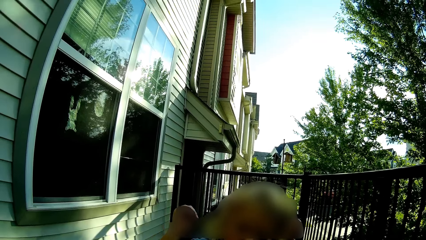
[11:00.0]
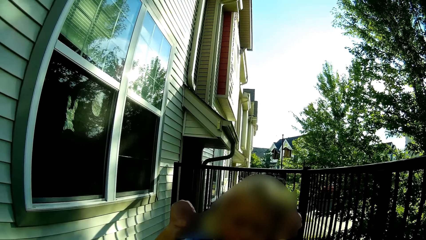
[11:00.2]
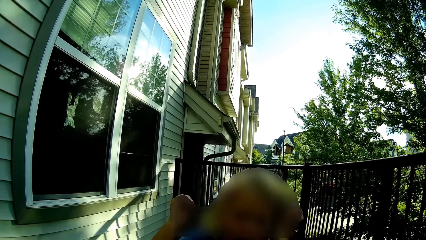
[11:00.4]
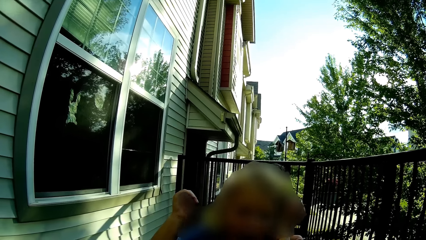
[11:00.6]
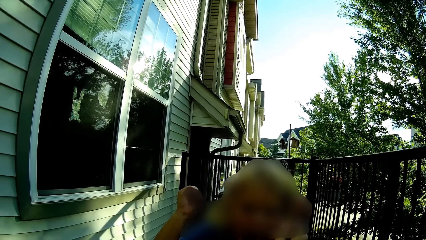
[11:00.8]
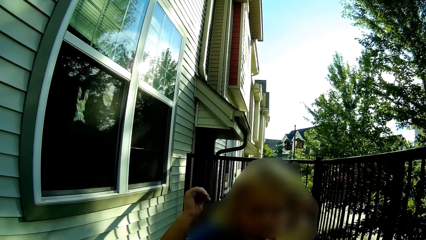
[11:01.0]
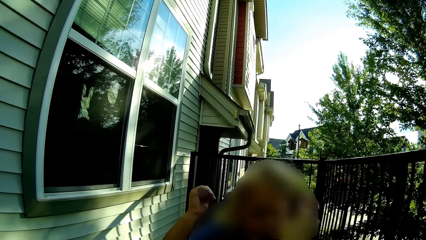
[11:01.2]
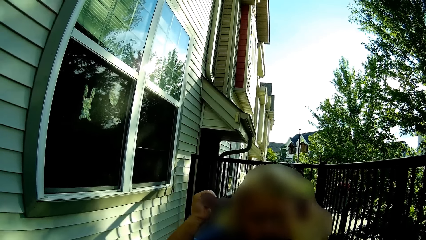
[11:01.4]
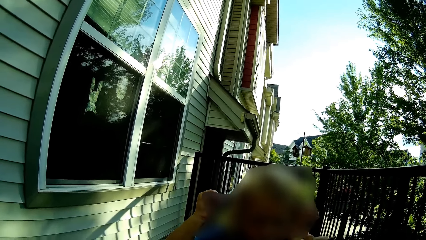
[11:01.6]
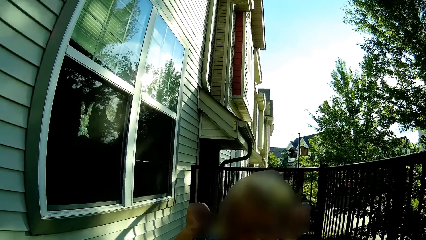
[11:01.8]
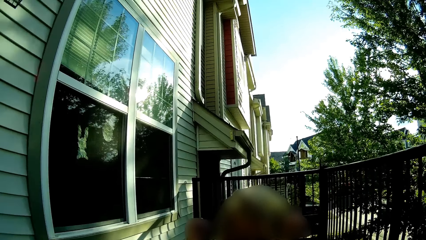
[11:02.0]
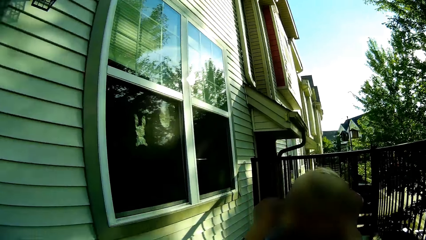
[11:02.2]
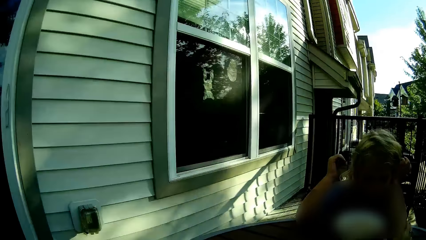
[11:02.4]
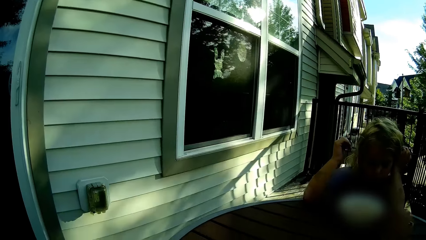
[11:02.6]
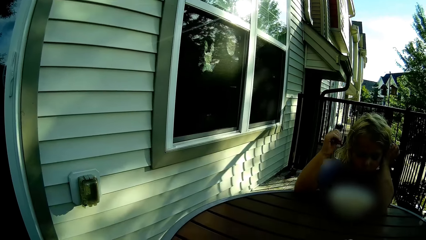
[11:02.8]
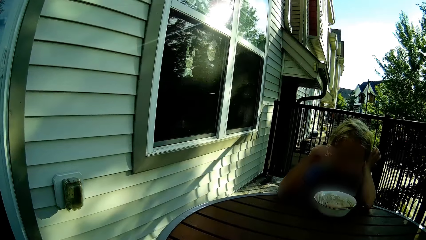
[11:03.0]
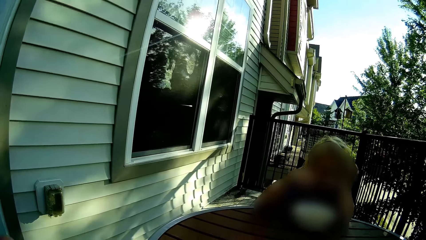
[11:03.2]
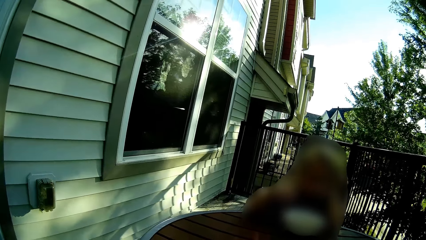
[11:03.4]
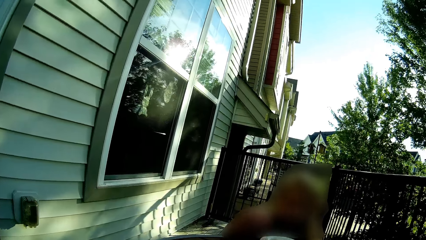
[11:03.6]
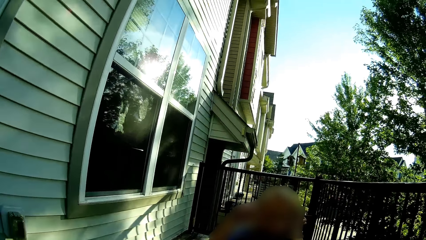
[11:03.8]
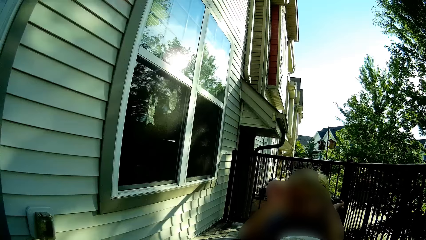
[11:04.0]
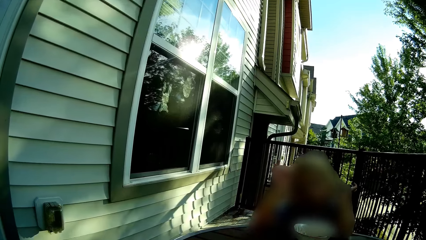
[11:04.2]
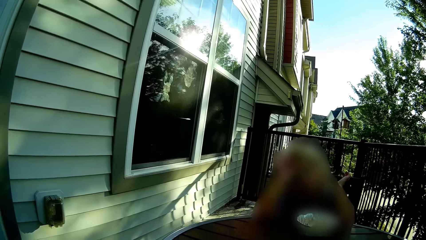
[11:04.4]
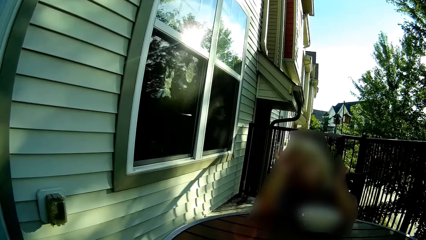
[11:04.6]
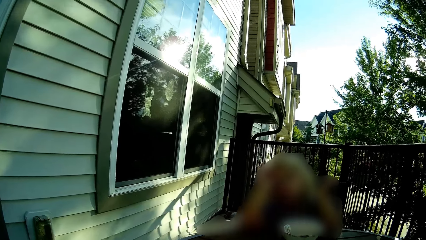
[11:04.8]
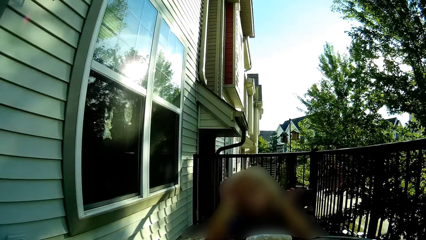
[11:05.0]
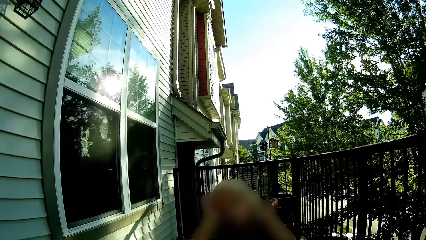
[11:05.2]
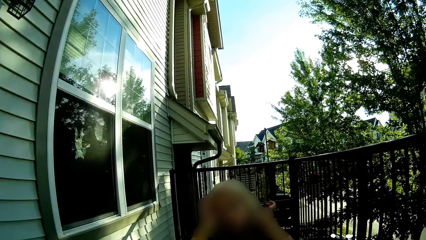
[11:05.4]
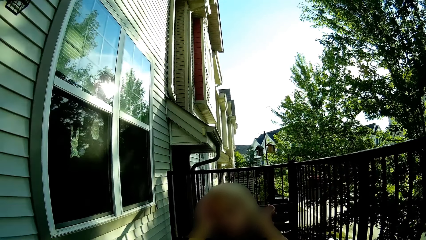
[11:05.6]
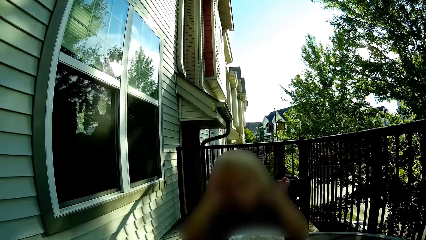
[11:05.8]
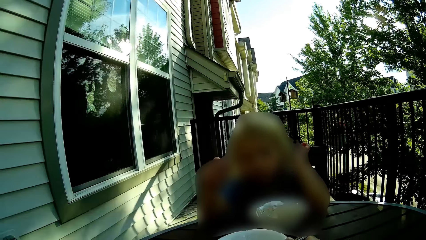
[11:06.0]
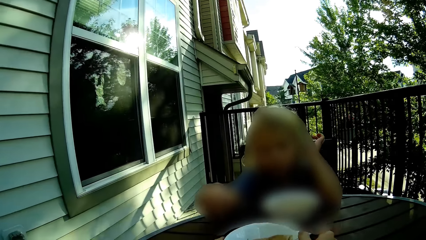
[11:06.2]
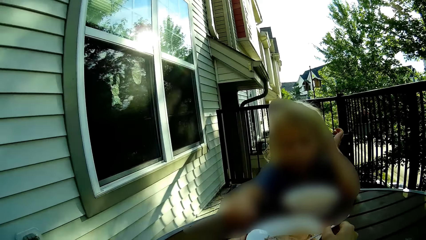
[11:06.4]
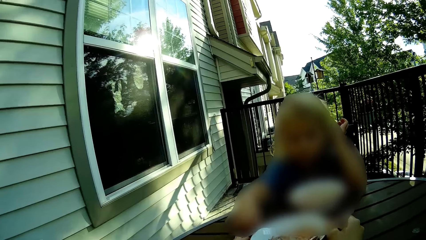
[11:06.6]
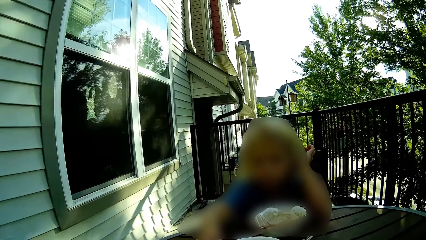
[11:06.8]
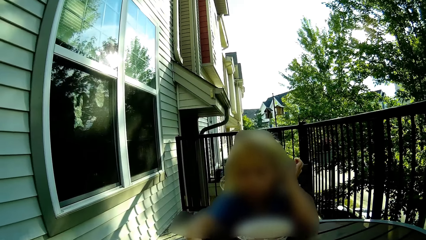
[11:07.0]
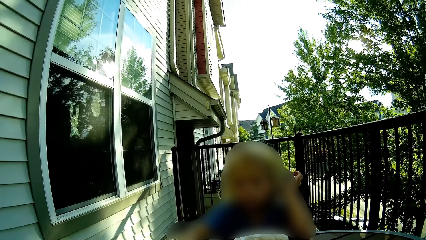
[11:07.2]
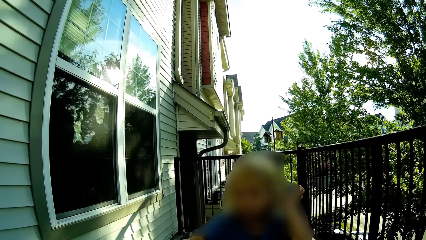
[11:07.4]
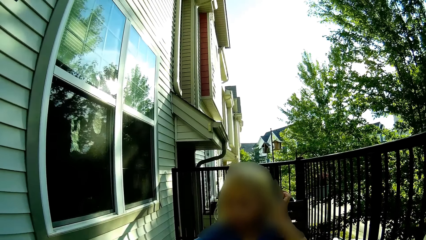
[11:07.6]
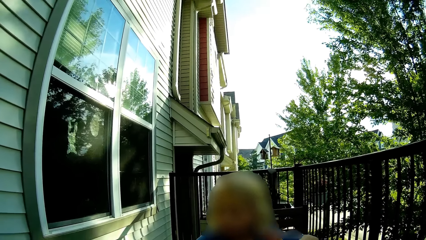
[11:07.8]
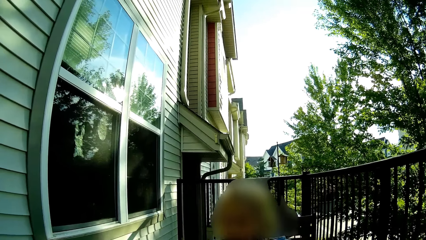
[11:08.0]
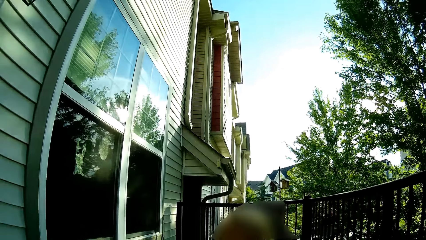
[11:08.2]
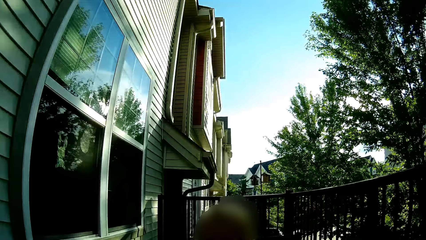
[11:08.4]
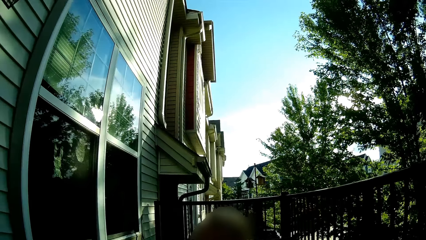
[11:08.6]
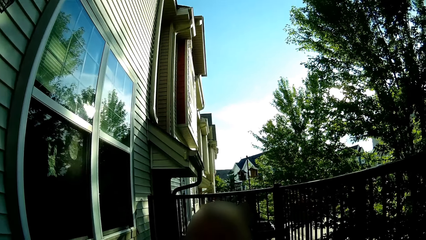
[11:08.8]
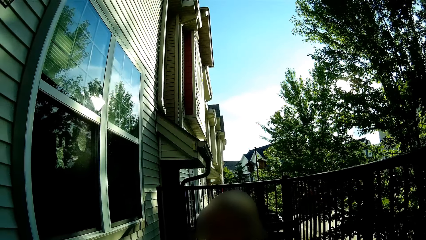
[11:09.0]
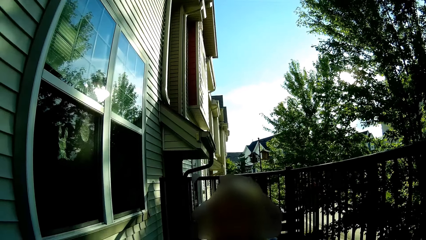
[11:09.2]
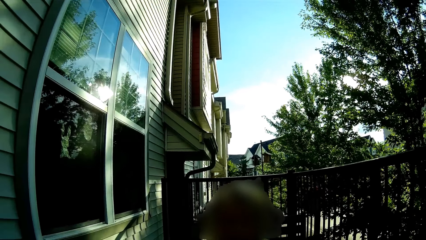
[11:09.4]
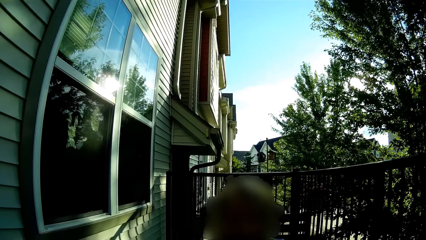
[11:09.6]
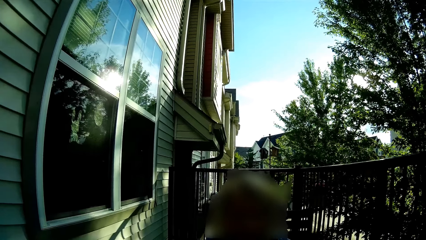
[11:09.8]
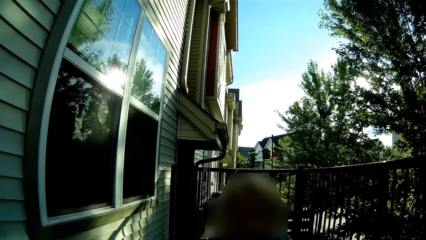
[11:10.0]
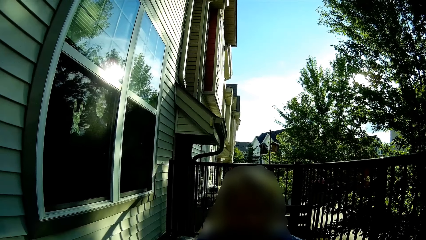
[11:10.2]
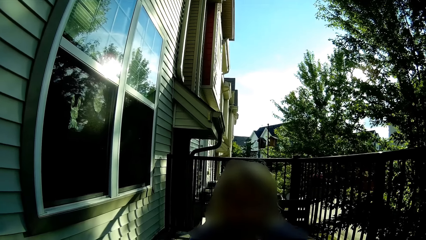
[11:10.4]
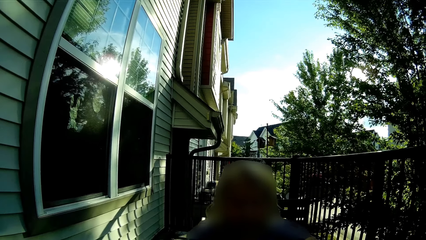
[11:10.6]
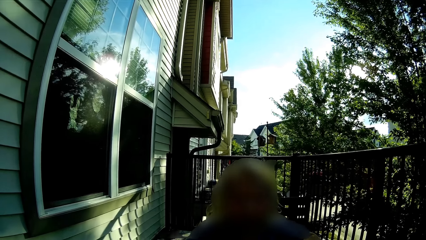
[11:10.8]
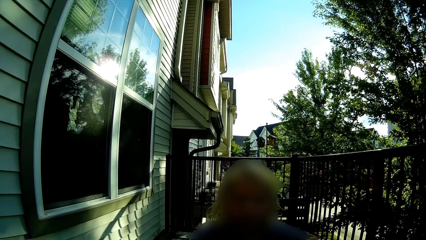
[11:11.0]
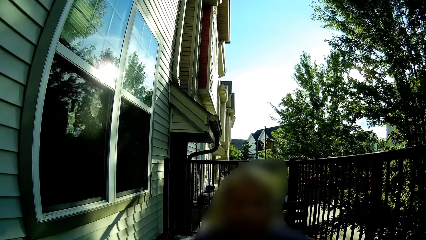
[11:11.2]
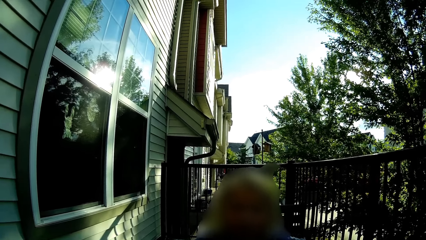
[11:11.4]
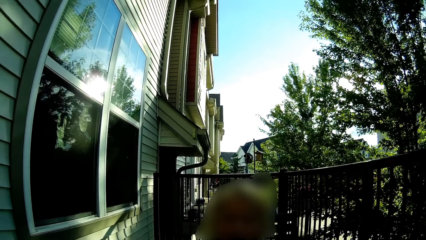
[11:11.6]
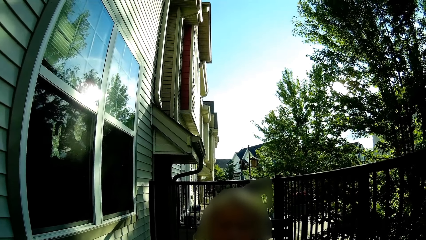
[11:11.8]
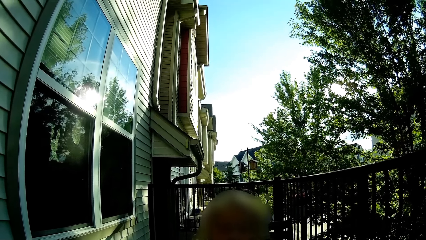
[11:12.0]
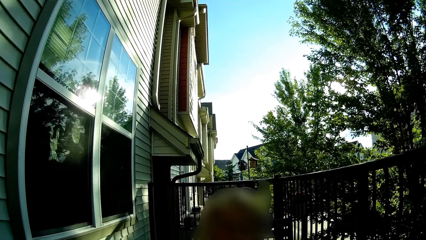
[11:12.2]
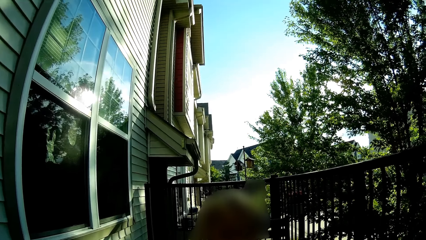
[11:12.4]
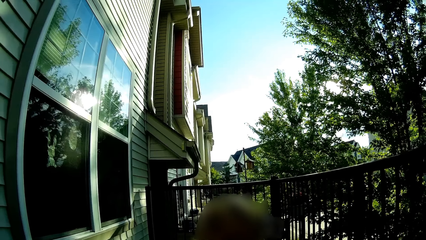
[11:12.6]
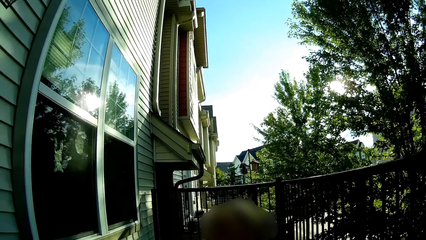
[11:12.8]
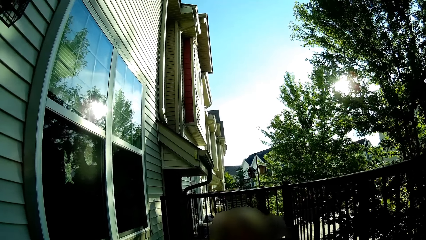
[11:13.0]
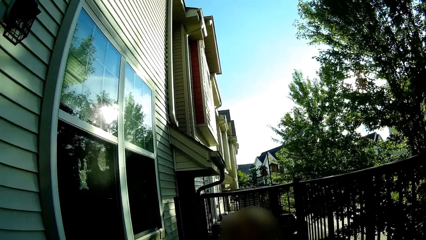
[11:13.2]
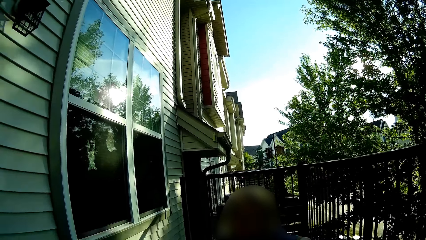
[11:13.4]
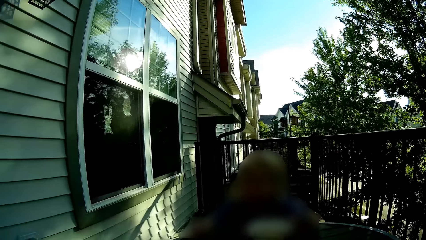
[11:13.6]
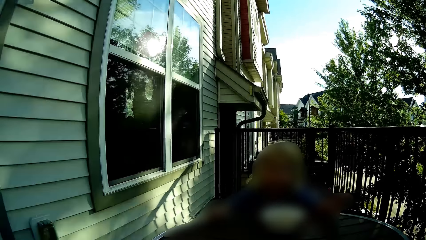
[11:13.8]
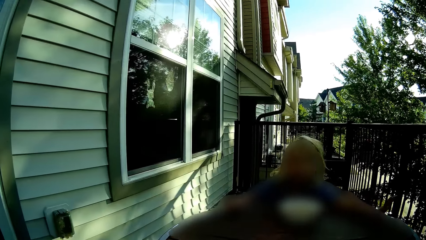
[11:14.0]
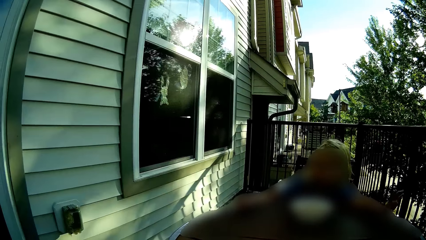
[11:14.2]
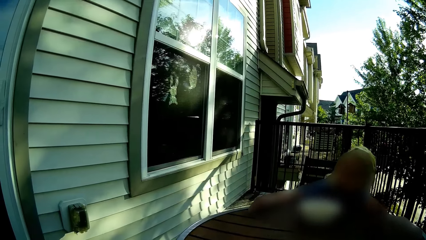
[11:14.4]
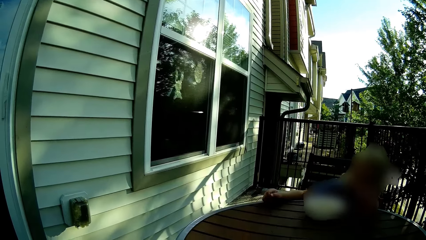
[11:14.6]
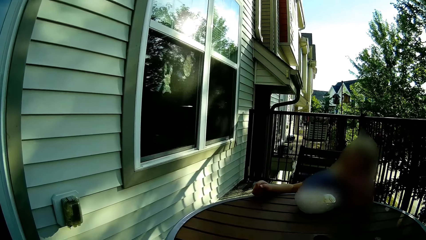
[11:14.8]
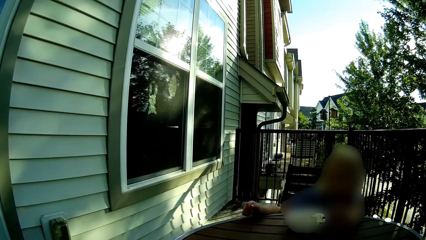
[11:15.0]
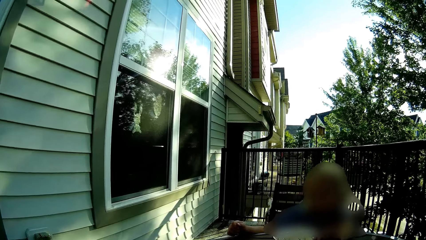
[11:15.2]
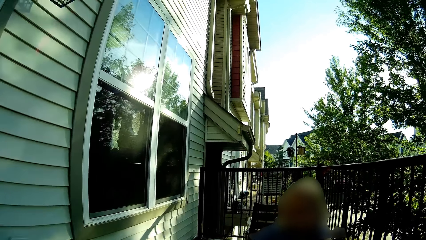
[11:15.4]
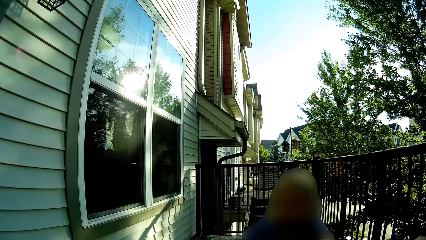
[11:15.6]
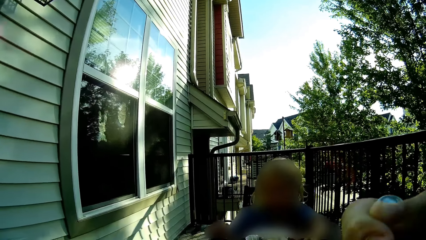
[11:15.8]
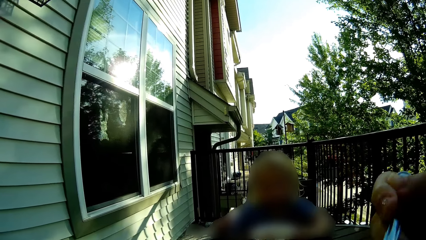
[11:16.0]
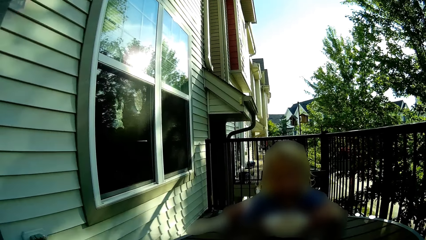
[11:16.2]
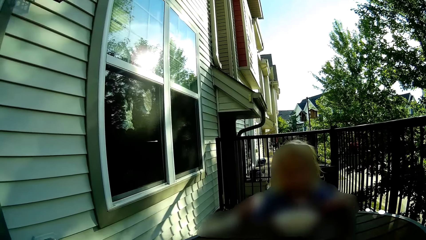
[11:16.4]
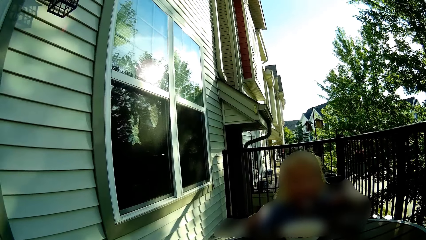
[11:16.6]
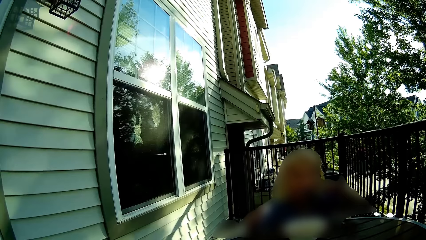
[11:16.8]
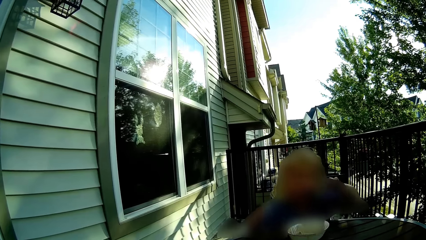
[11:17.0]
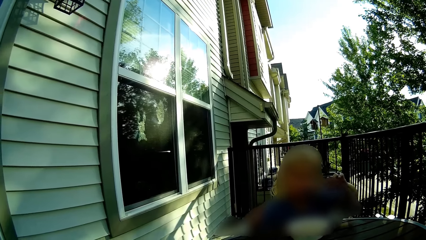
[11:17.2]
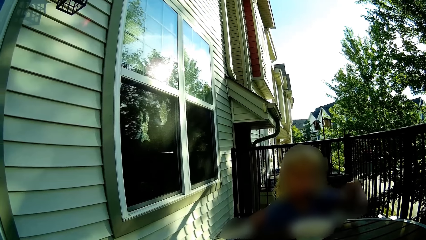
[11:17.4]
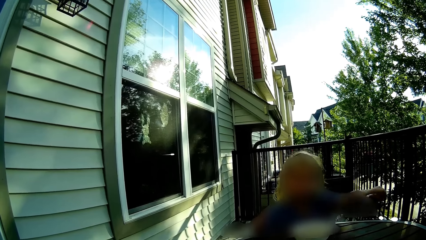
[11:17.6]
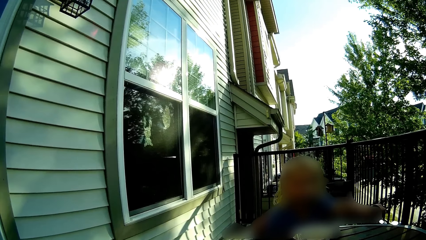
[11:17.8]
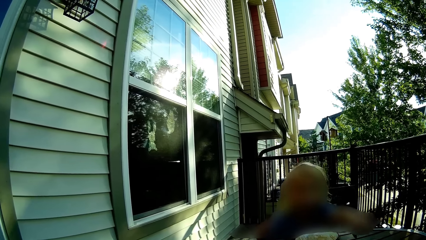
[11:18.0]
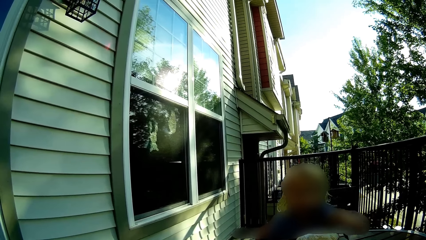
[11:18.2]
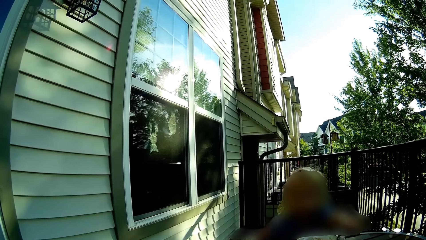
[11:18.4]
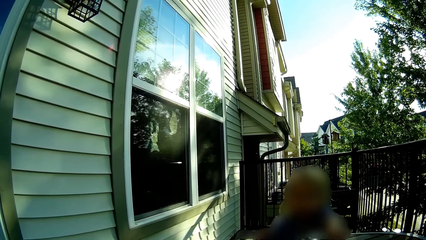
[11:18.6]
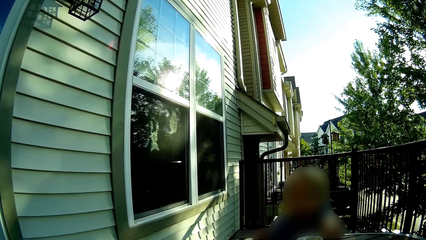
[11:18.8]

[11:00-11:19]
The camera wearer feeds the girl with the spoon in her right hand. She interacts with the girl. The girl raises her hand. The camera wearer looks around. She eats from the cutlery in her right hand. The girl licks some ice-cream from the bowl with the spoon in her left hand.
